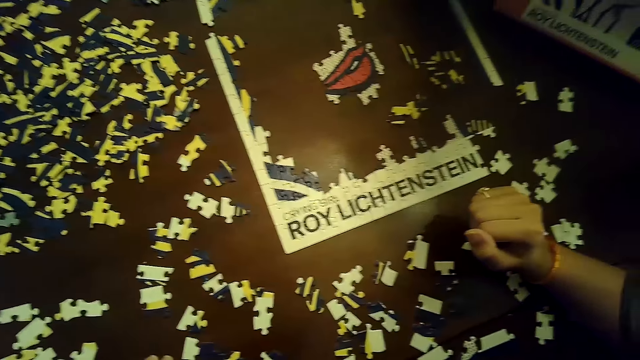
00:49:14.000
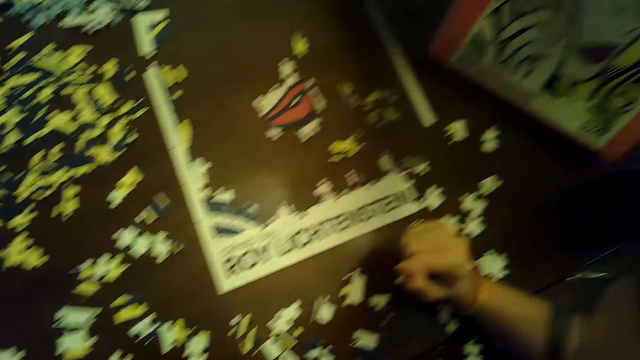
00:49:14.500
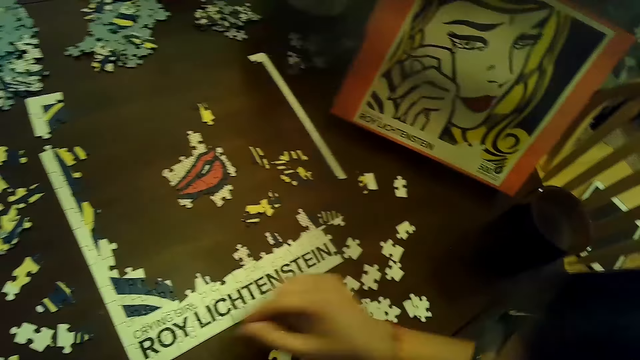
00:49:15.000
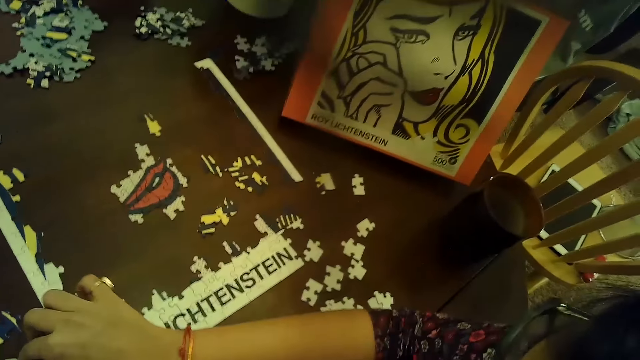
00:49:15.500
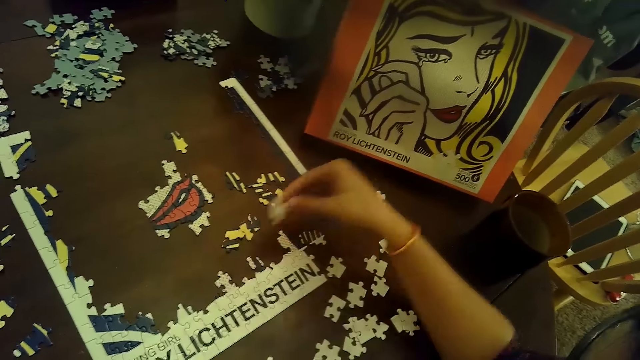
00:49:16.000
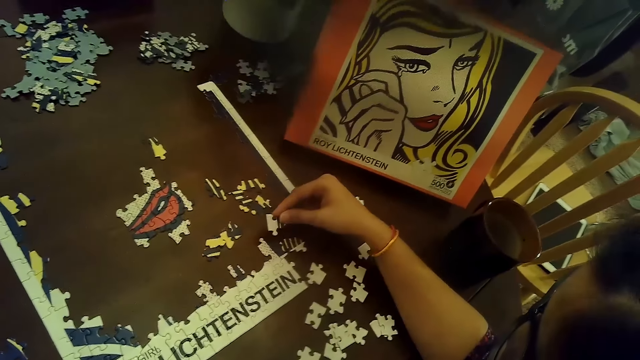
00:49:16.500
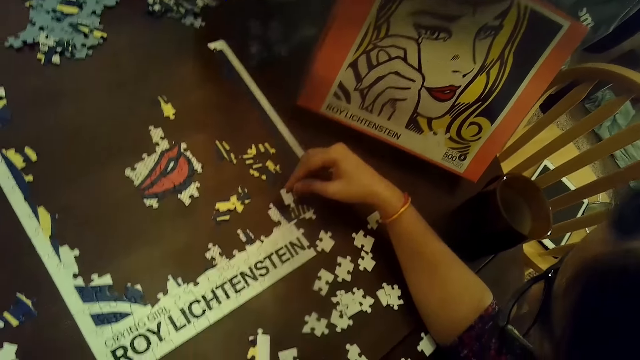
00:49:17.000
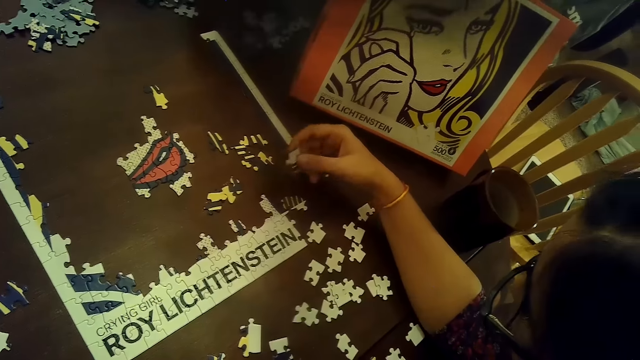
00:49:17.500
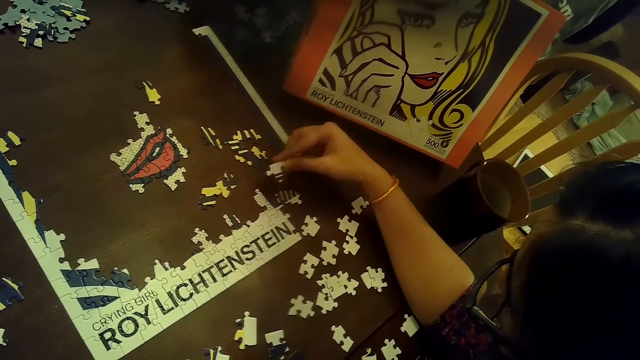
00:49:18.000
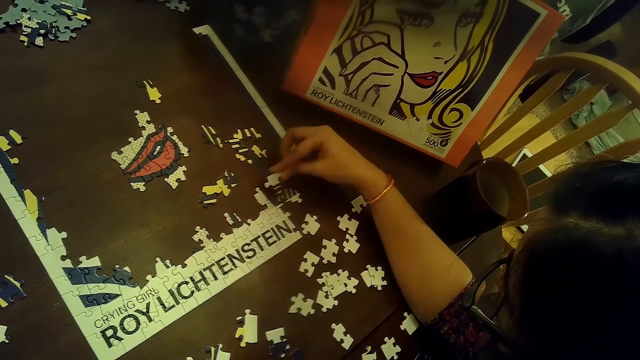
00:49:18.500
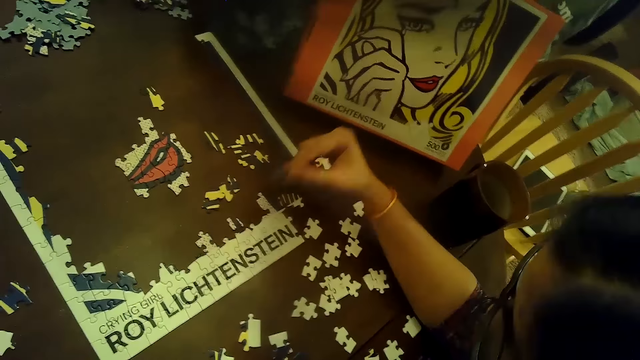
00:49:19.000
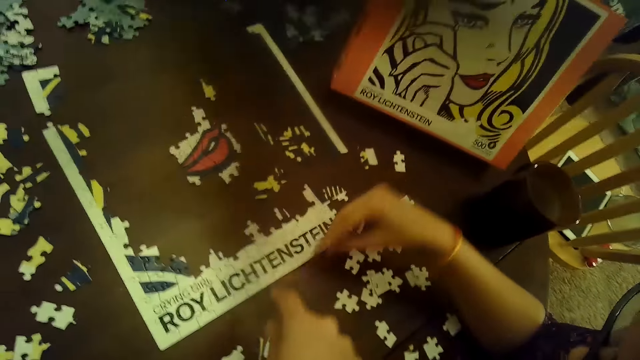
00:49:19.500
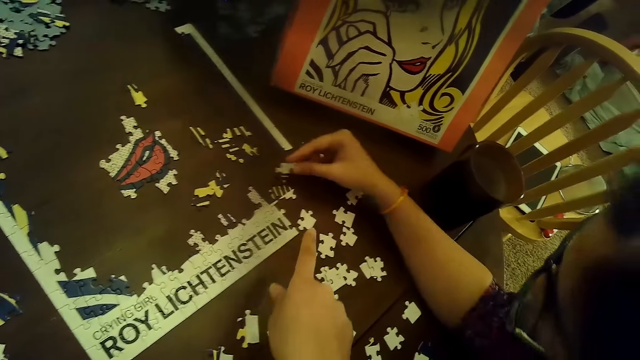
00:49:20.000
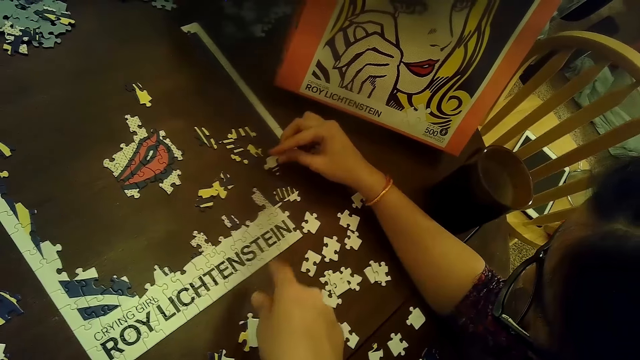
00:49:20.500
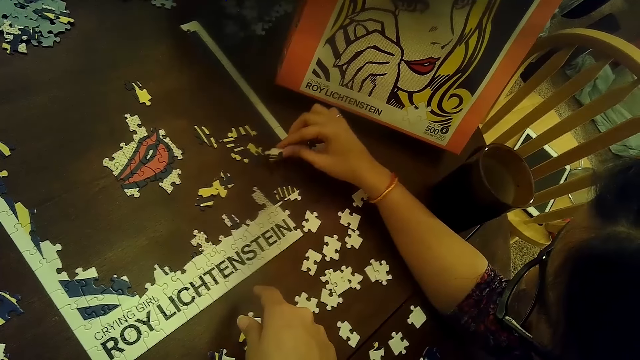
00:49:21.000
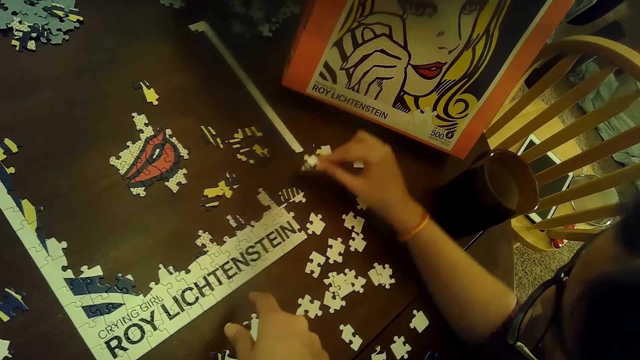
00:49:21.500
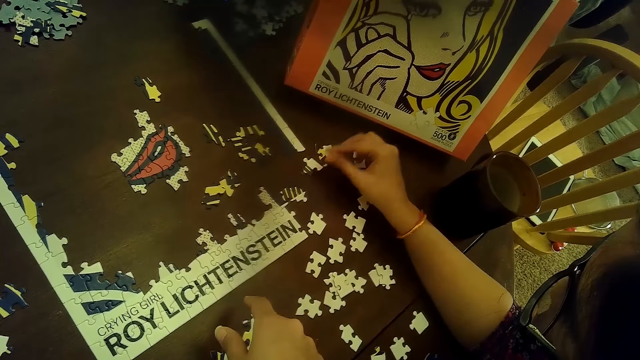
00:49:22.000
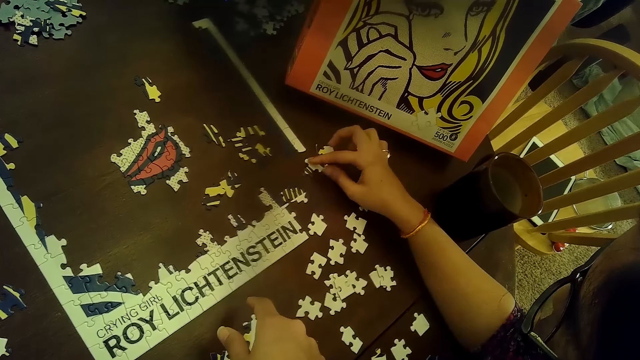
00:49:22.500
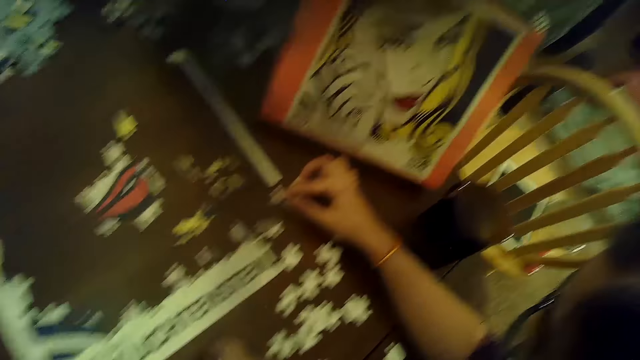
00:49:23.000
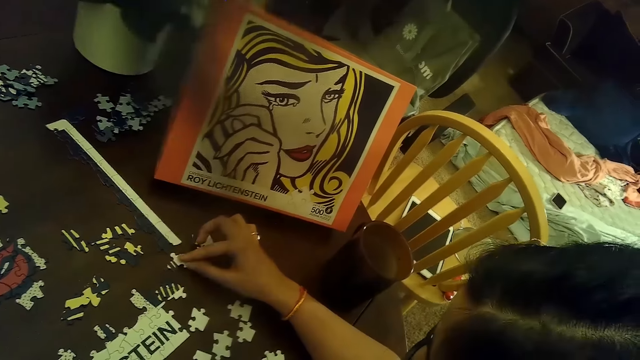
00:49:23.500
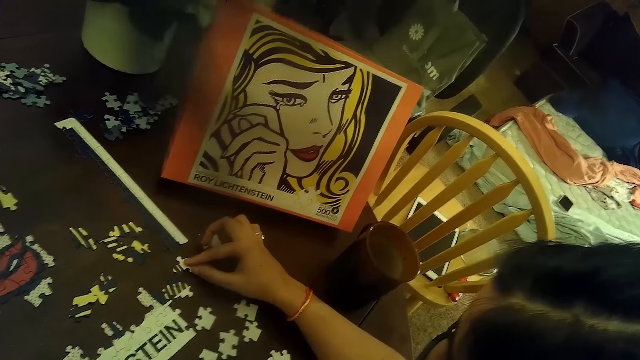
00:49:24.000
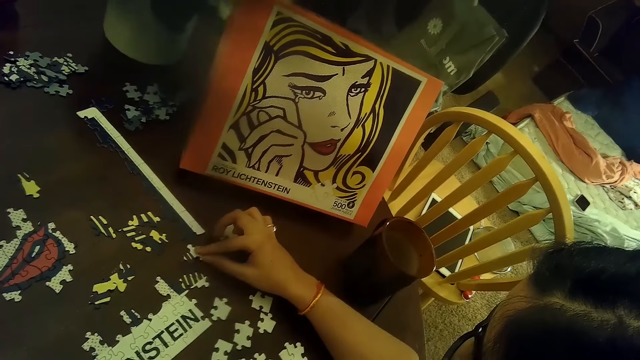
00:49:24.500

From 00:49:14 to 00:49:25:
The woman picks up the puzzle piece on the table with her right hand. She places the puzzle piece on the puzzle with her right hand. The camera wearer touches the right hand of the woman with her right hand. She points at a card on the puzzle. The woman taps the table with the puzzle piece in her right hand. She places the puzzle piece on the table with her right hand and moves the puzzle piece with her right hand.

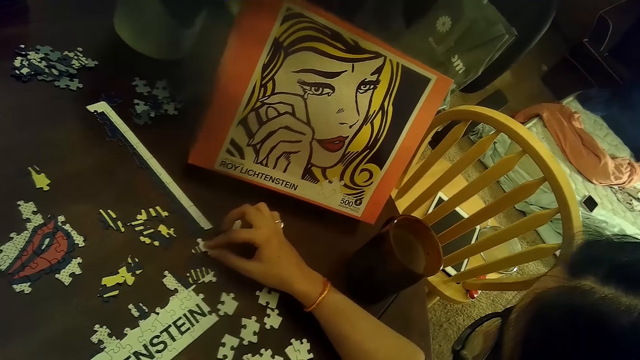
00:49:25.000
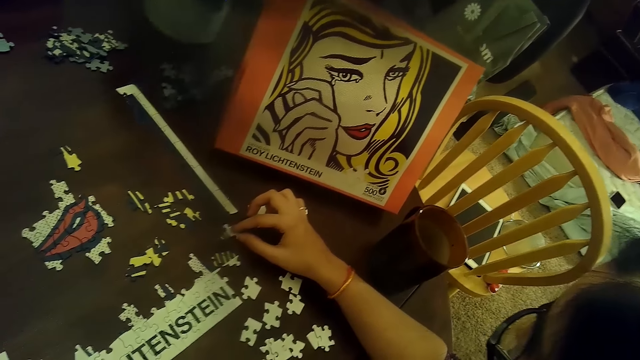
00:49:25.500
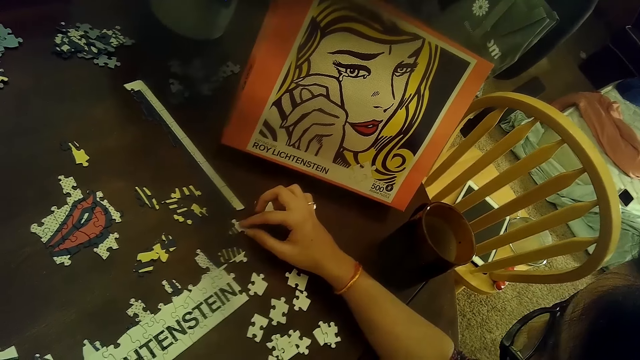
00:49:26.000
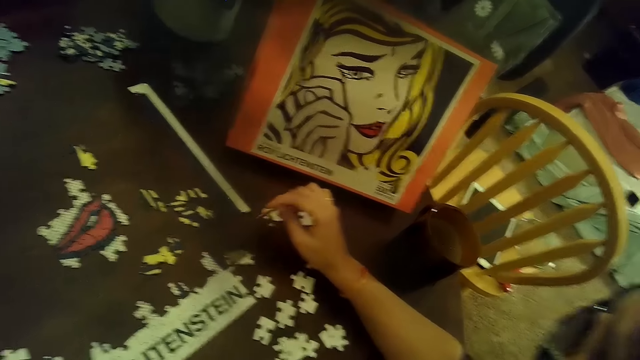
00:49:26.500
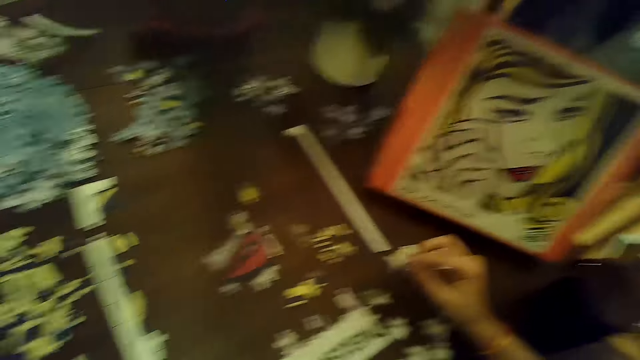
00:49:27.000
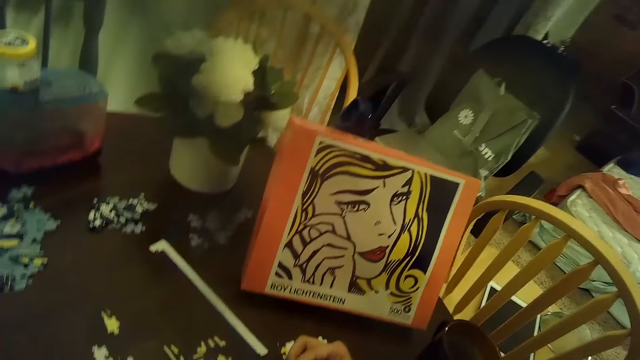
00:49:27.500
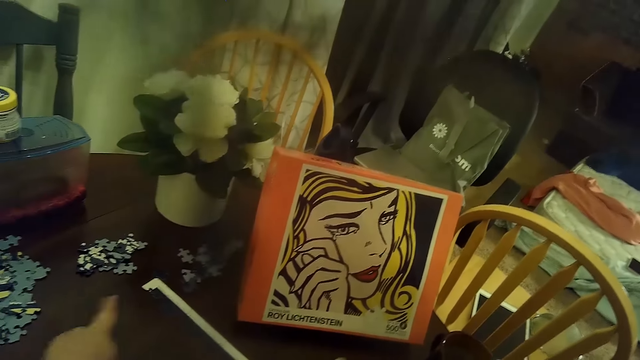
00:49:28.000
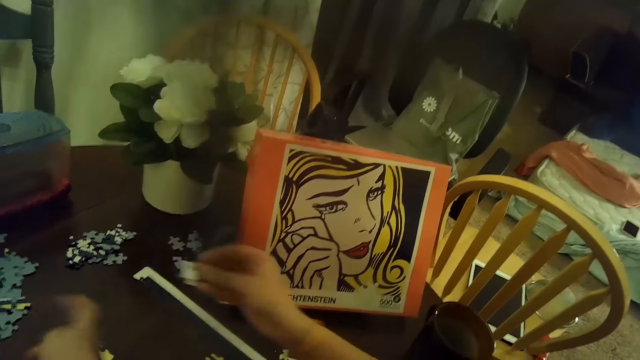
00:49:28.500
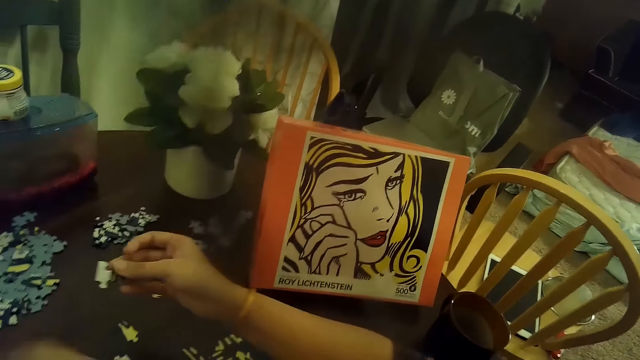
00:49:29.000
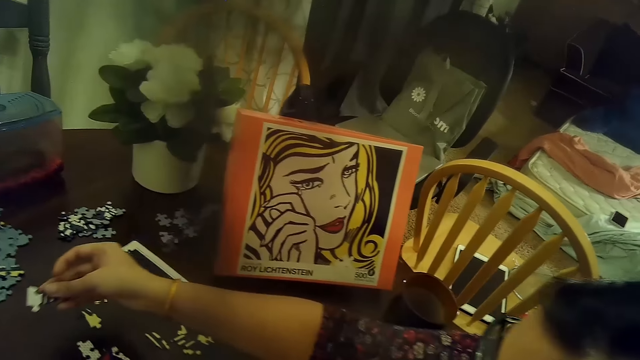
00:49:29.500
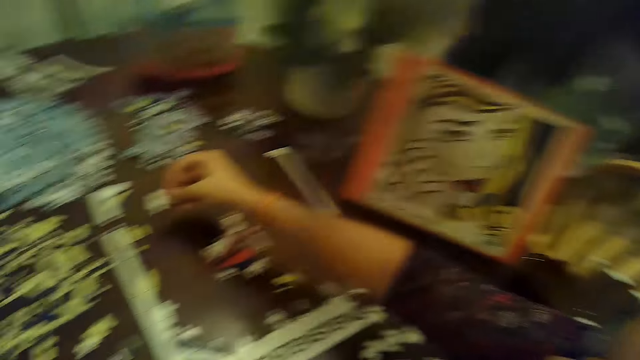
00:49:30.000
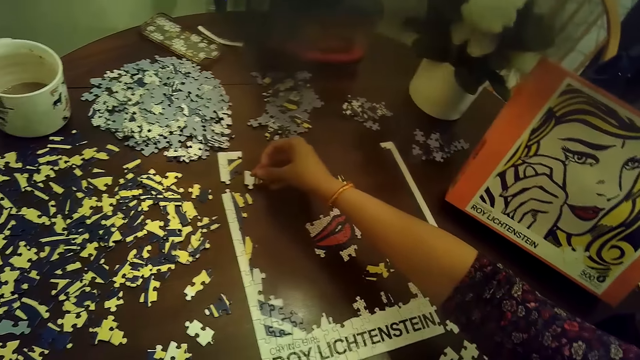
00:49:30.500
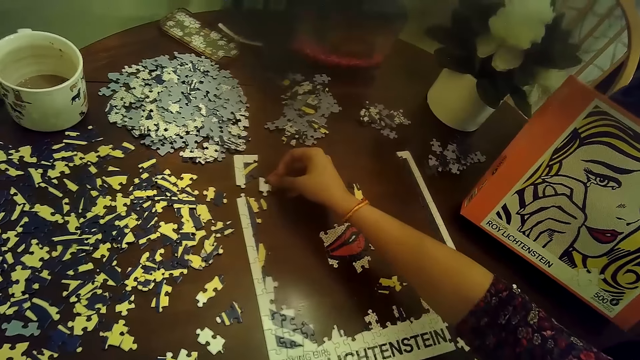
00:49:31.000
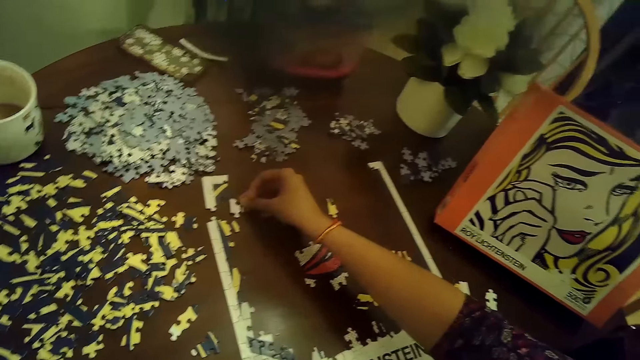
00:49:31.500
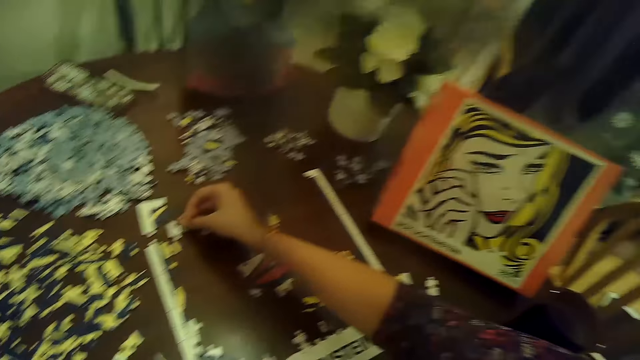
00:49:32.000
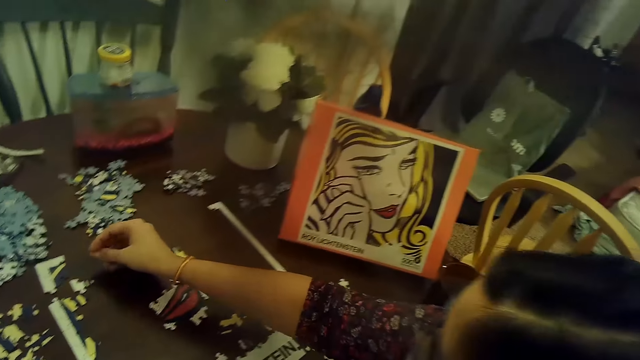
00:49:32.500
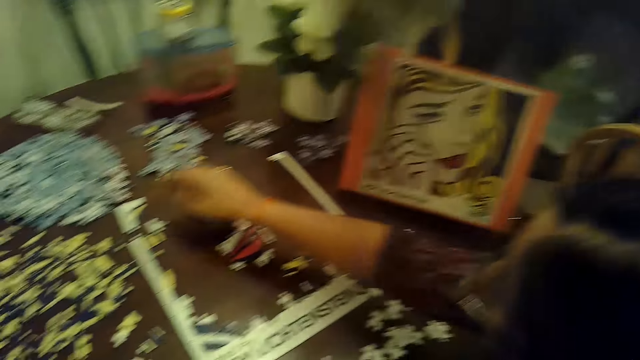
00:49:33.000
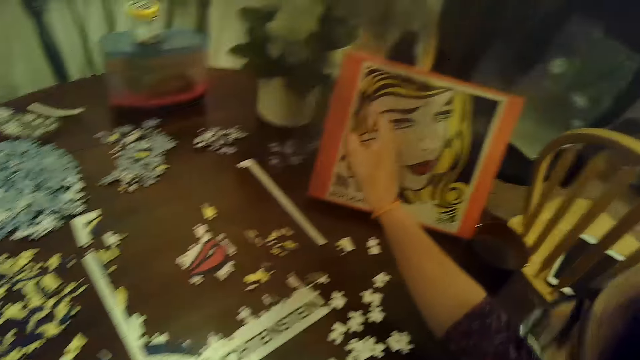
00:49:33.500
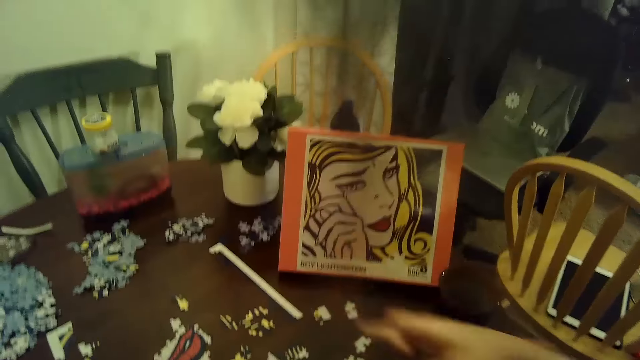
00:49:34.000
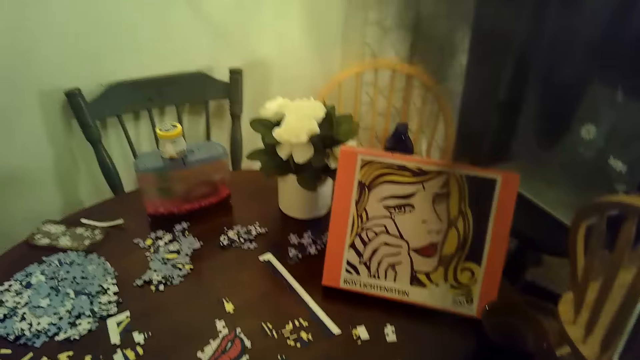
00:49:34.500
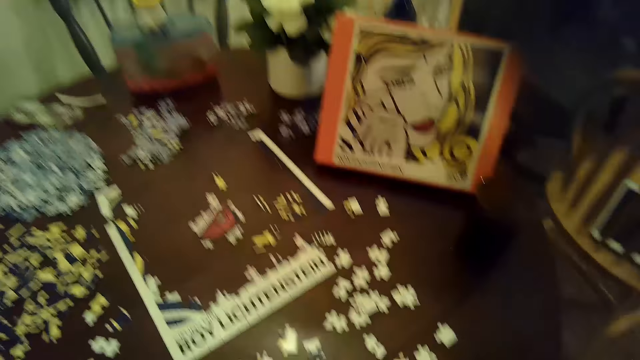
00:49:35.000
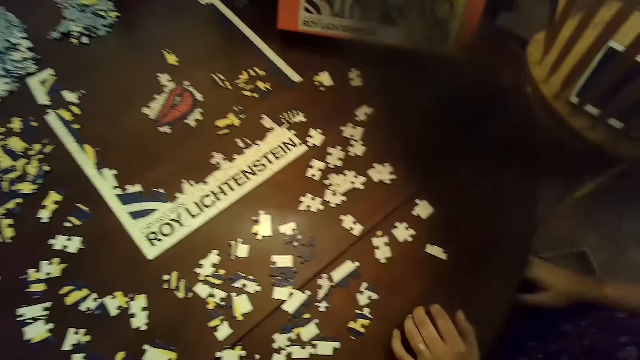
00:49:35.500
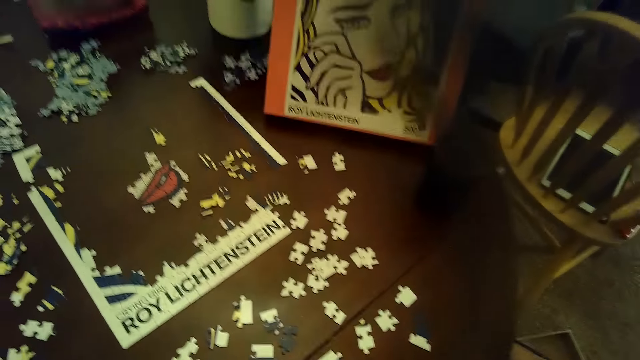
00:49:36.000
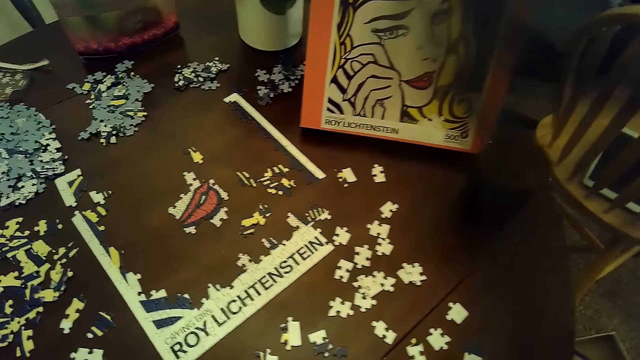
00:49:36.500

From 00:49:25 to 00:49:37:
The woman picks up the puzzle piece from the table with her right hand. The camera wearer sways hands in the air. The woman places the puzzle piece on the table with her right hand. She points at a picture on the table.
